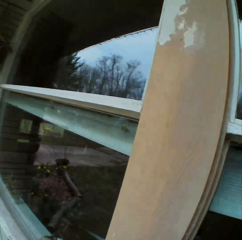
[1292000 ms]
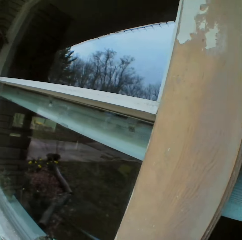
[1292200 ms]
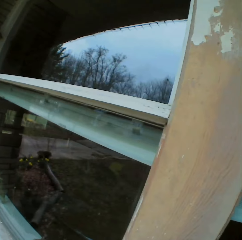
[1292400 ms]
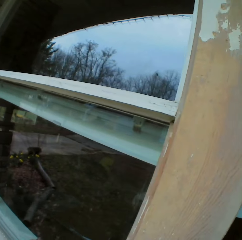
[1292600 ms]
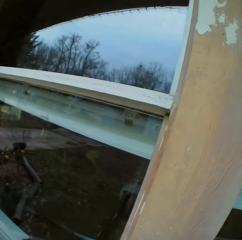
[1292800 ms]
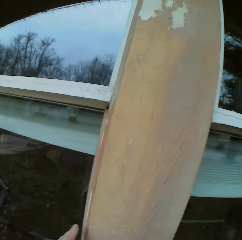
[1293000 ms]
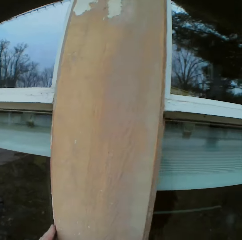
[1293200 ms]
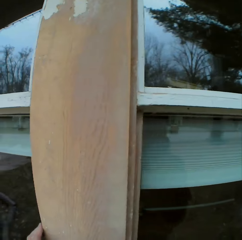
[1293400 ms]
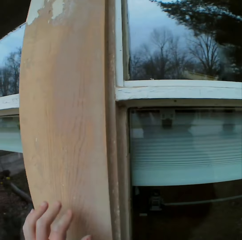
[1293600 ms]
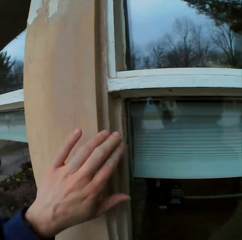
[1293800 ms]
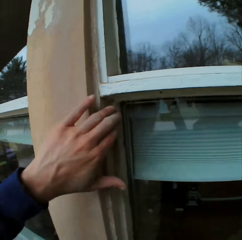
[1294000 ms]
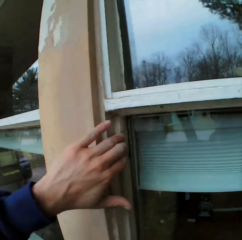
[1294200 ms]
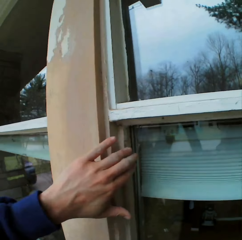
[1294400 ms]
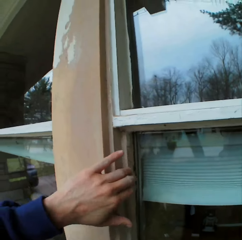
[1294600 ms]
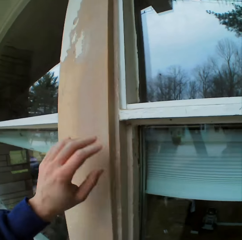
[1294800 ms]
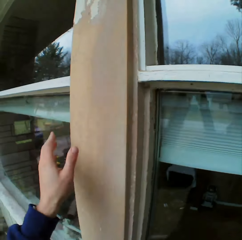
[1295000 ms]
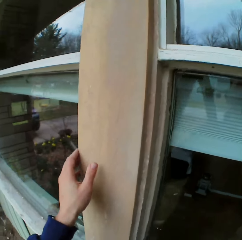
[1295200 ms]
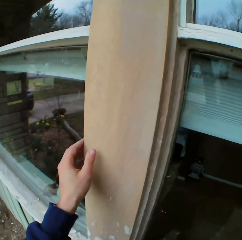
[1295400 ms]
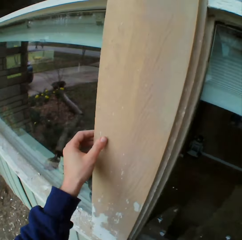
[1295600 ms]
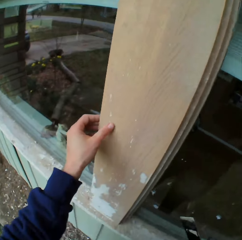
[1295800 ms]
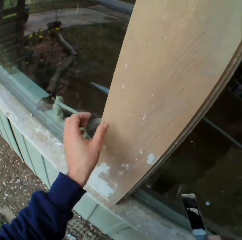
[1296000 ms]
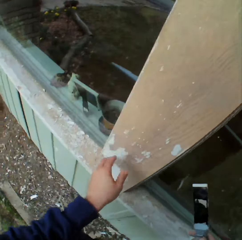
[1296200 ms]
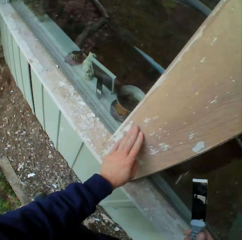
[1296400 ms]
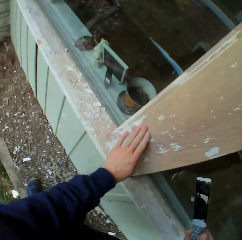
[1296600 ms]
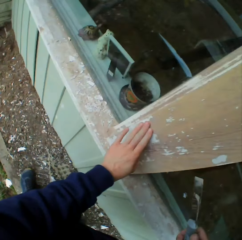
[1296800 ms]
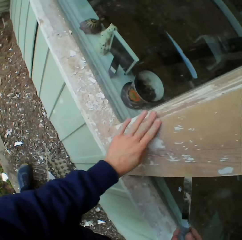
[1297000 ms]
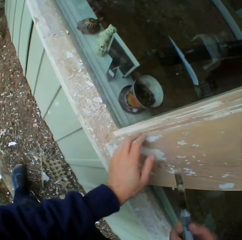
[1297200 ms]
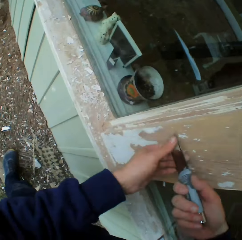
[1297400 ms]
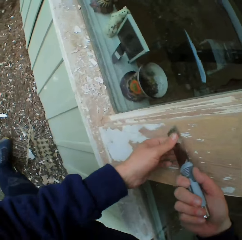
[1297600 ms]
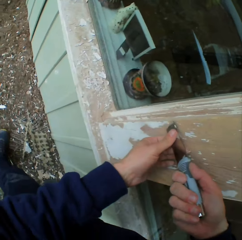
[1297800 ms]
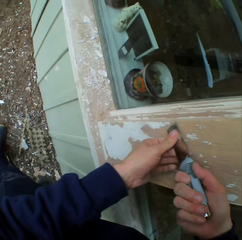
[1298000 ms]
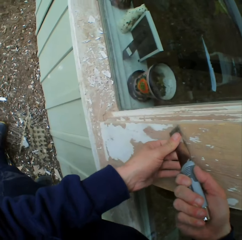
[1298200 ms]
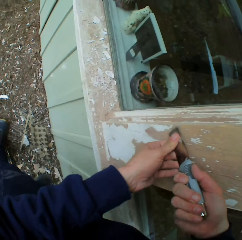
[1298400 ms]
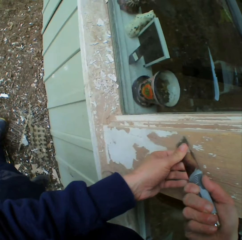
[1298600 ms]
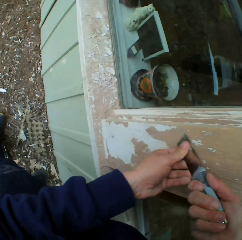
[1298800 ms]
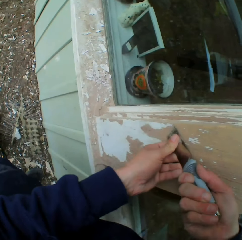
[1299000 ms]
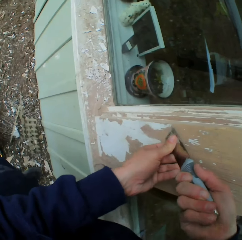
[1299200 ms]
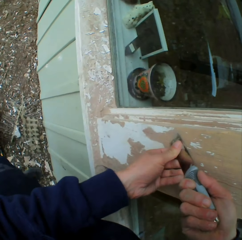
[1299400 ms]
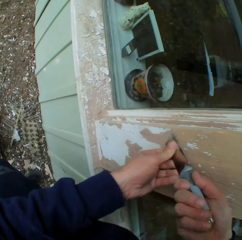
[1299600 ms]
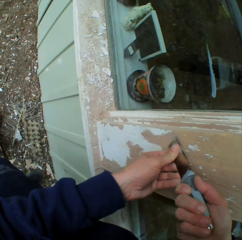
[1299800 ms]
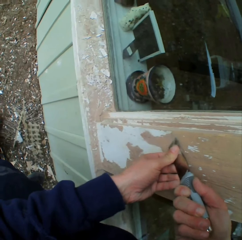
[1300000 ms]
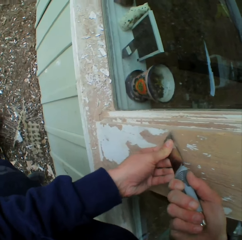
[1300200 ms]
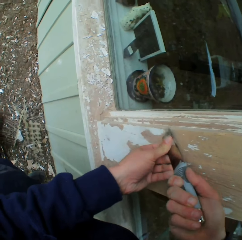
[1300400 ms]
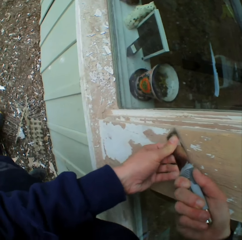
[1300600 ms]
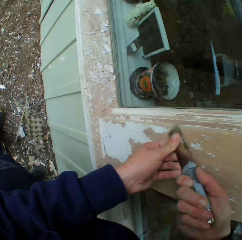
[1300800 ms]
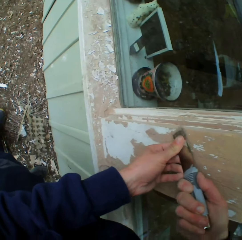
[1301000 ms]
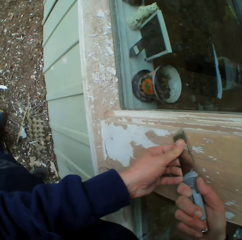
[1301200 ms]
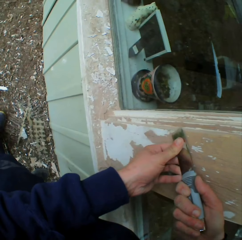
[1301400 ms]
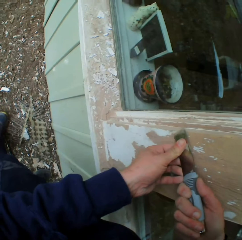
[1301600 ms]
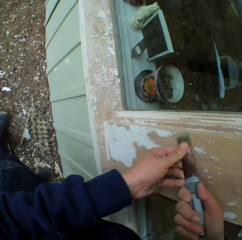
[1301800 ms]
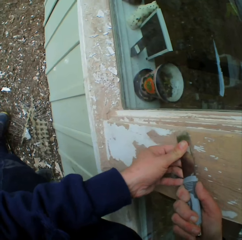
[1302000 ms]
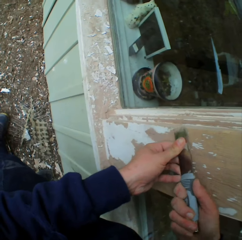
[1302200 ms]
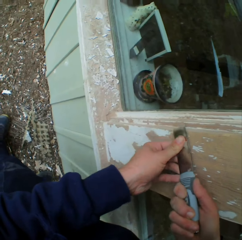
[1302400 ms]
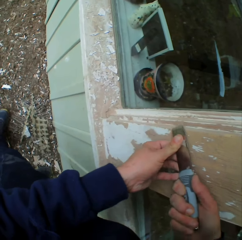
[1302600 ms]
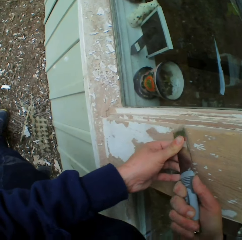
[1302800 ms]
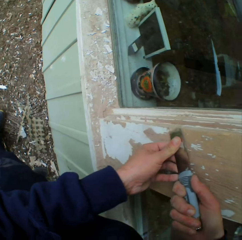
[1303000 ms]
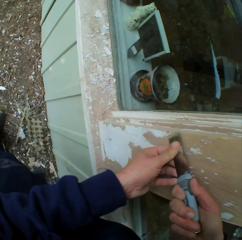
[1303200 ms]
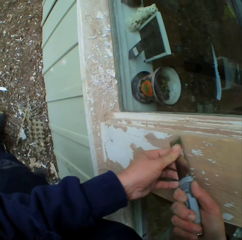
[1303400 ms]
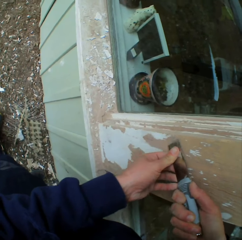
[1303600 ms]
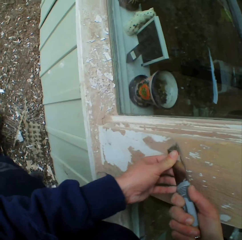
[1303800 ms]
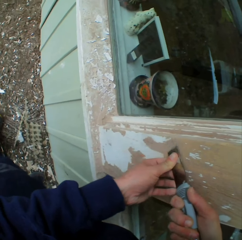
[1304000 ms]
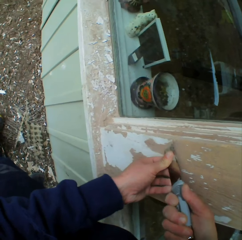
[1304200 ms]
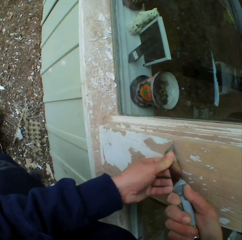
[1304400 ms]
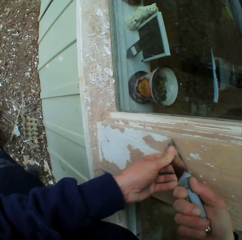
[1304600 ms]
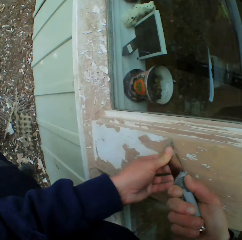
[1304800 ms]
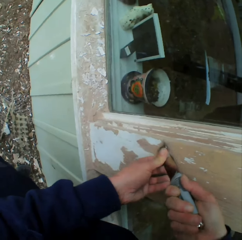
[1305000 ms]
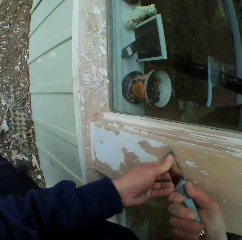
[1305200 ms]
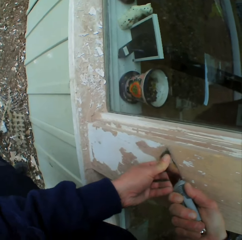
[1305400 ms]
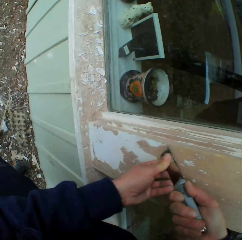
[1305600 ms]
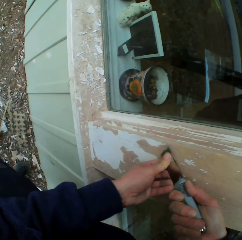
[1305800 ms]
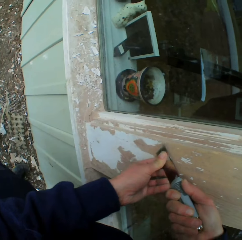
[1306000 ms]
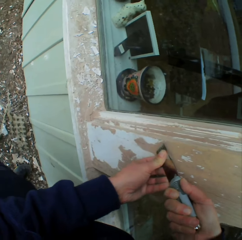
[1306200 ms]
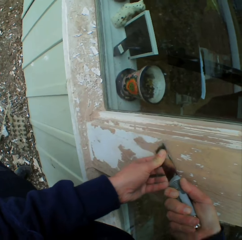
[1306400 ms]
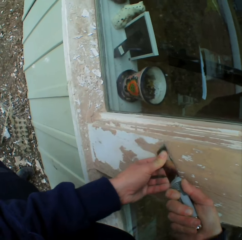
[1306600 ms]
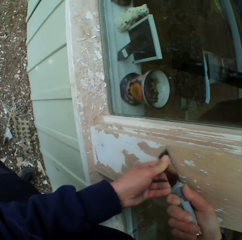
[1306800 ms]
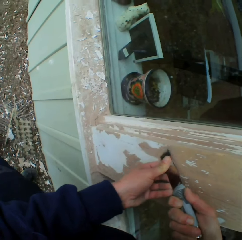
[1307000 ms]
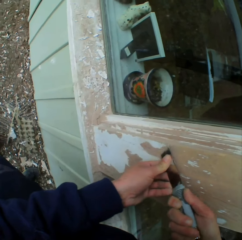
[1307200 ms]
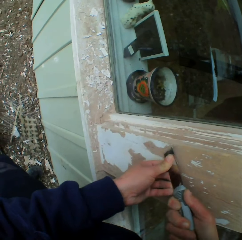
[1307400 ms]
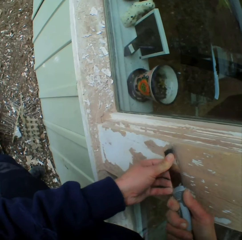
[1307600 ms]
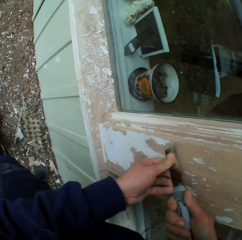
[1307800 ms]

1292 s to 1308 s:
The camera wearer touches the wall with his fingers. He removes the dried paint on the wall with a metal scraper.

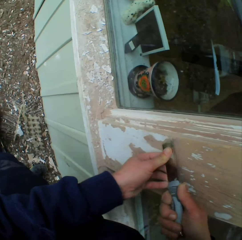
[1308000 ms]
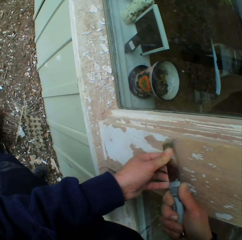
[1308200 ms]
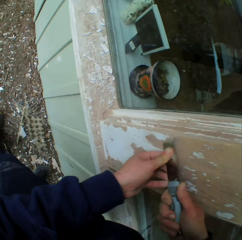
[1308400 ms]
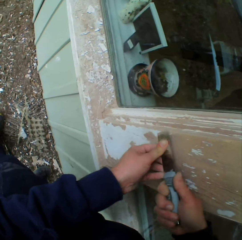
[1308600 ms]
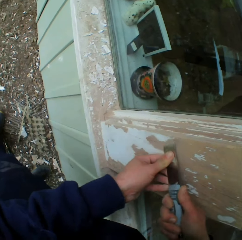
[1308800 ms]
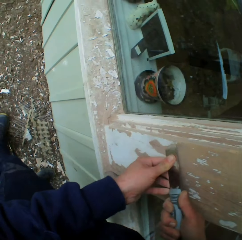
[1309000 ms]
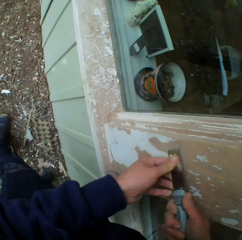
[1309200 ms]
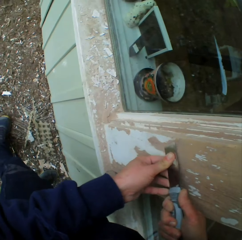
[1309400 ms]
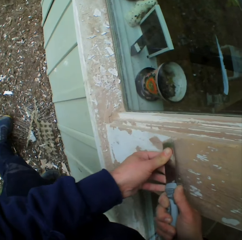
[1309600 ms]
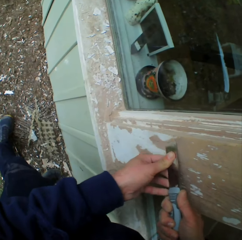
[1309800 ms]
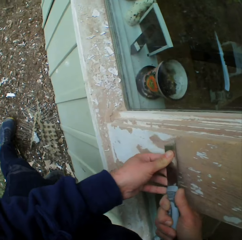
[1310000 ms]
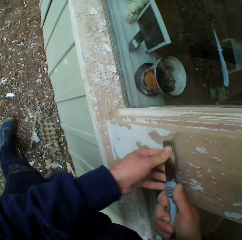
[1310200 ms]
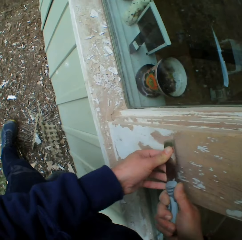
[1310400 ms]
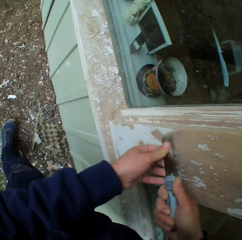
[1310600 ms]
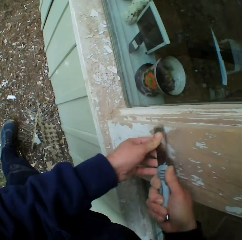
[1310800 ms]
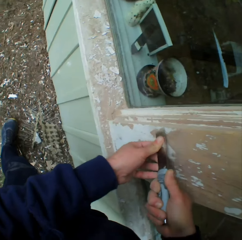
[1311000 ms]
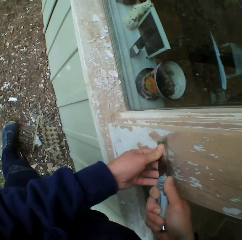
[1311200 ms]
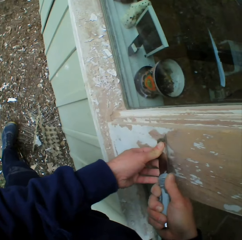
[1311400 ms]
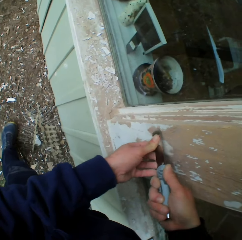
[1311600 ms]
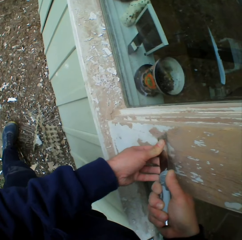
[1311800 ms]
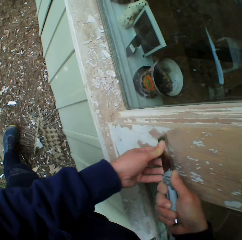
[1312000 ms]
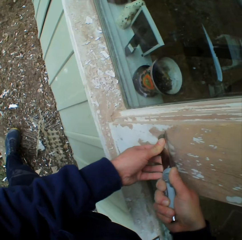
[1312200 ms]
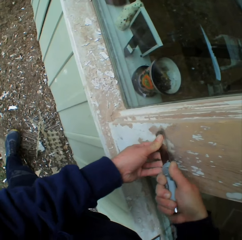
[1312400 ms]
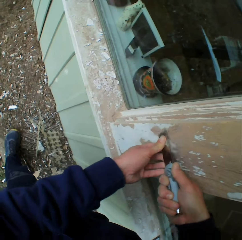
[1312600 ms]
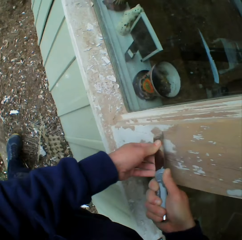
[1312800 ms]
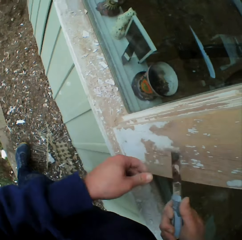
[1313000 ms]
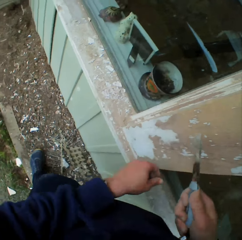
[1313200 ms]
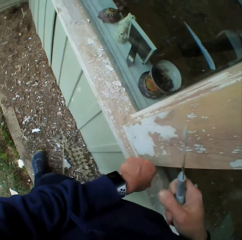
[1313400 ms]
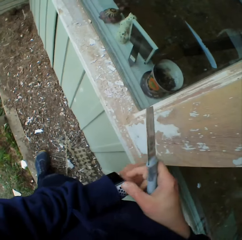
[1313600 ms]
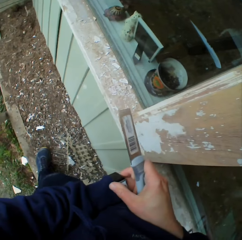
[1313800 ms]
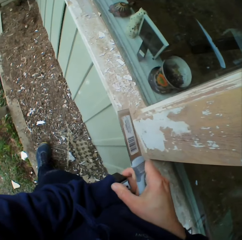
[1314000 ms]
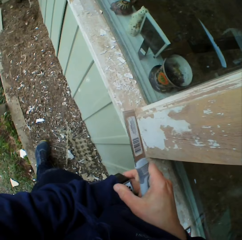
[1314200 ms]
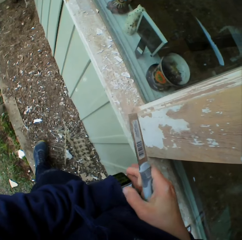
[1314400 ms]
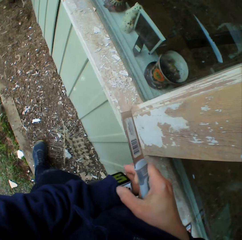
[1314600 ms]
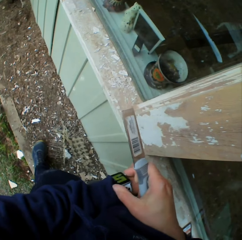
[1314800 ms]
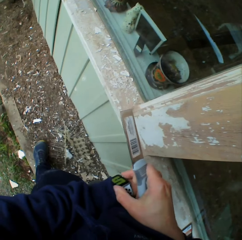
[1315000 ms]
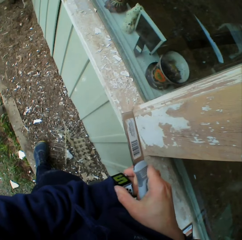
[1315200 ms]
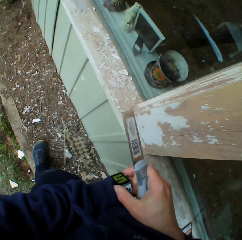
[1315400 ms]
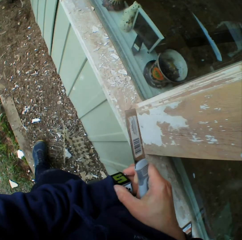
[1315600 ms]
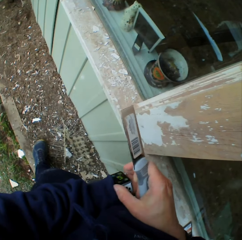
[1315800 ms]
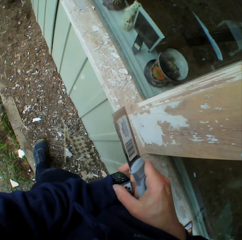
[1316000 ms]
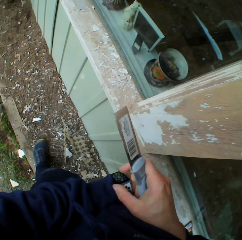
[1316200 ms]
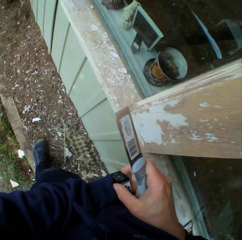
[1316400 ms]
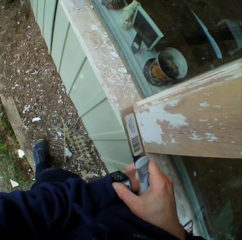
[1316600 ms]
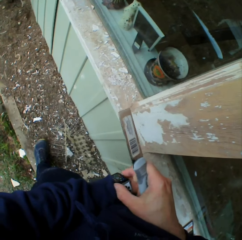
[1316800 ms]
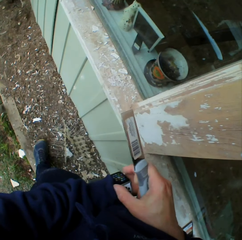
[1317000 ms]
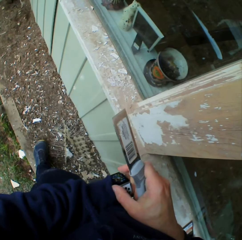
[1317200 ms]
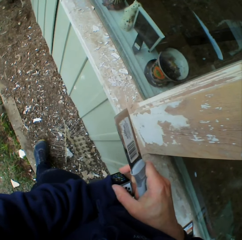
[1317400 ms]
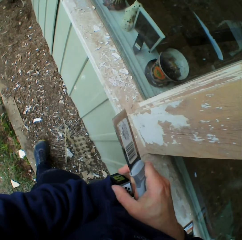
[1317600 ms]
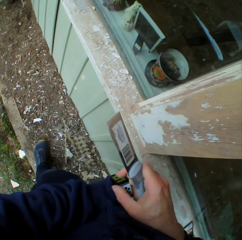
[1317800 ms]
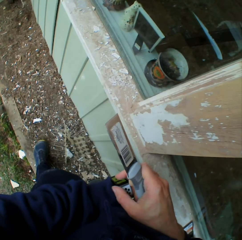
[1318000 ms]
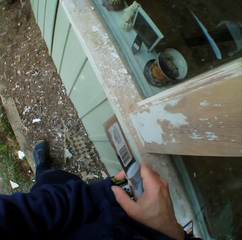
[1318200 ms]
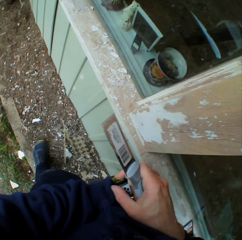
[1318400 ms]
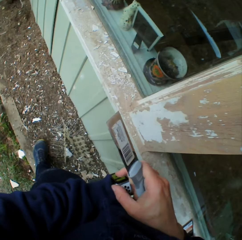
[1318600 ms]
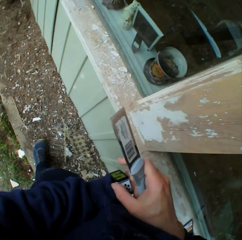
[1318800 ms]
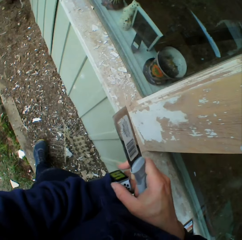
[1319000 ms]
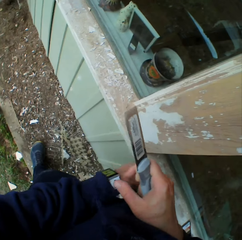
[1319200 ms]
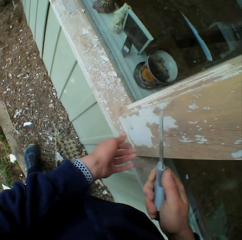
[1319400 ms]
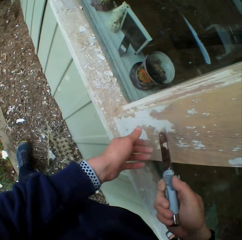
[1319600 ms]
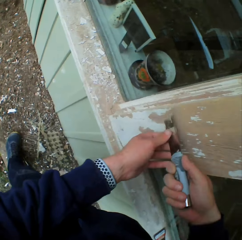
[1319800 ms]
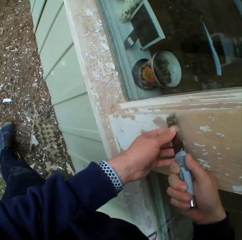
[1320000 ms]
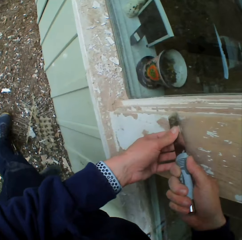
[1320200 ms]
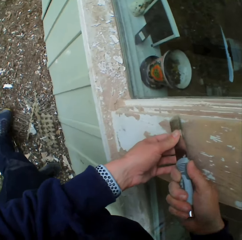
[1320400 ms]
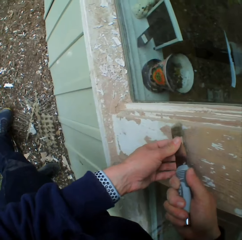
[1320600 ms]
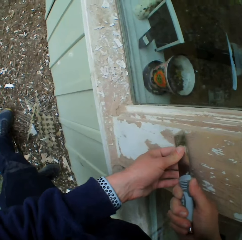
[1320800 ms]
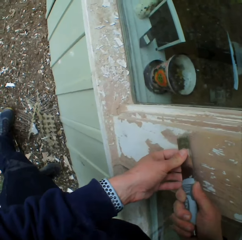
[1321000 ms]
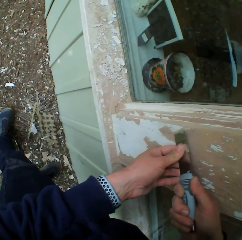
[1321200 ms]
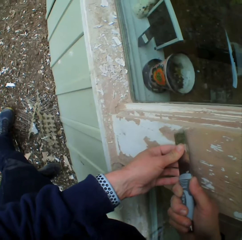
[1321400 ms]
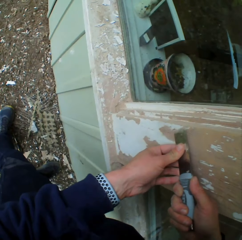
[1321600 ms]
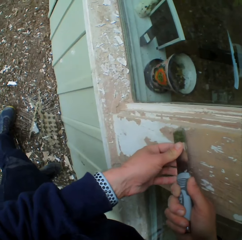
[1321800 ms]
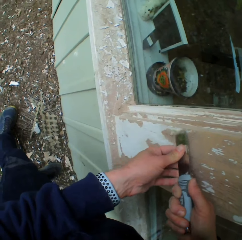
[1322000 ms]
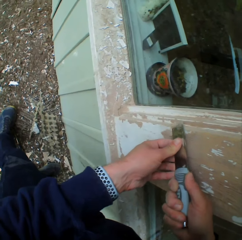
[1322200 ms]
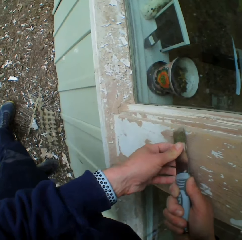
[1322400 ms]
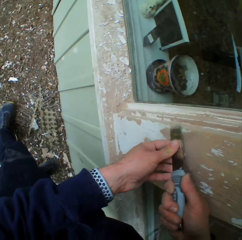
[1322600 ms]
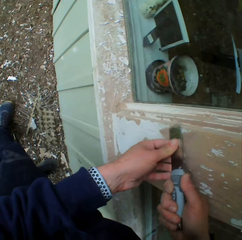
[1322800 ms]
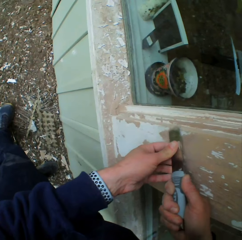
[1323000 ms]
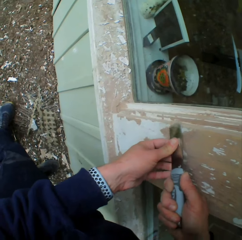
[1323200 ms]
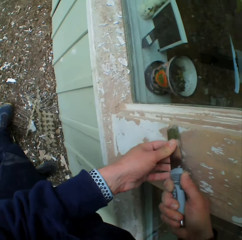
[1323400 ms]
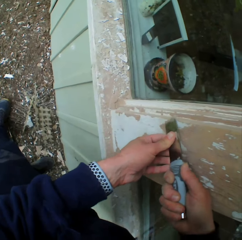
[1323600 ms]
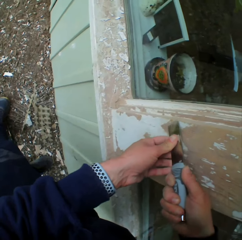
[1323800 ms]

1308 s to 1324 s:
The camera wearer presses a smart watch on the left hand. He removes the dried paint on the wall with a metal scraper.
